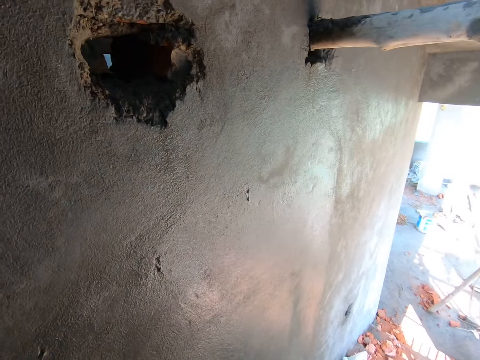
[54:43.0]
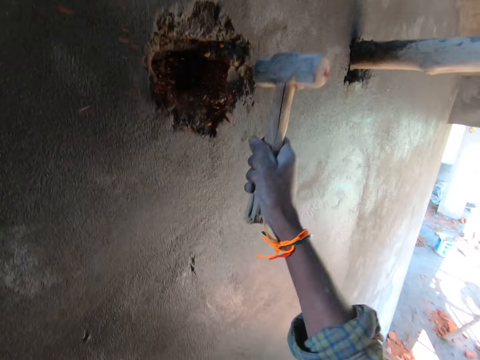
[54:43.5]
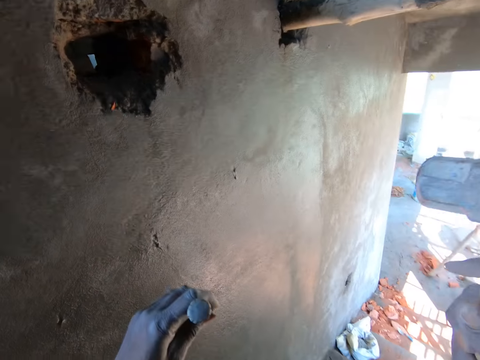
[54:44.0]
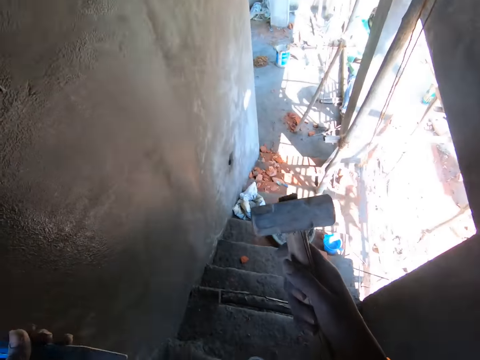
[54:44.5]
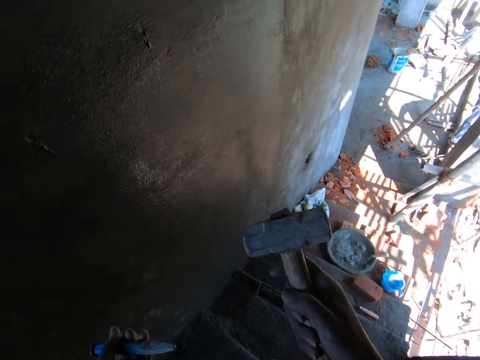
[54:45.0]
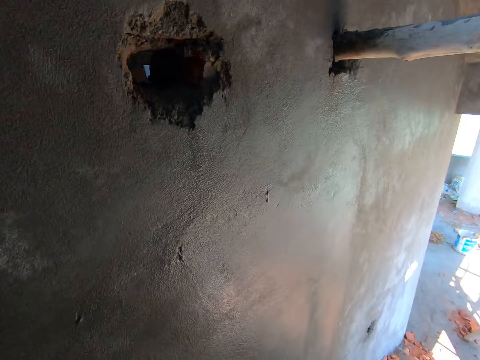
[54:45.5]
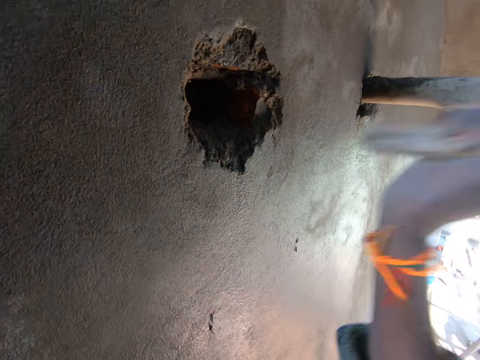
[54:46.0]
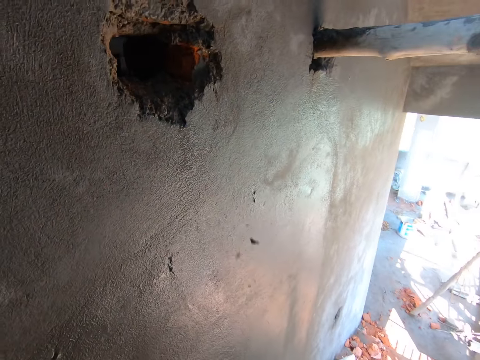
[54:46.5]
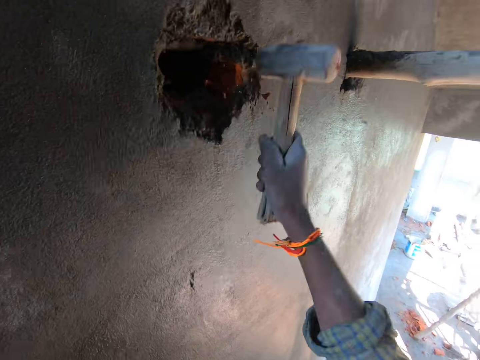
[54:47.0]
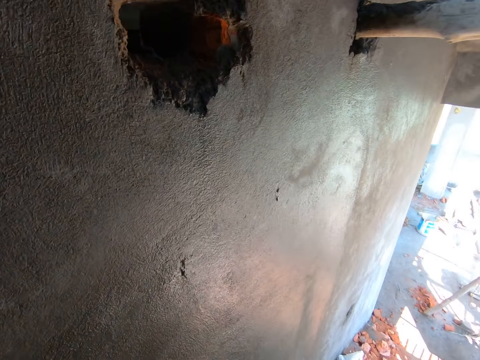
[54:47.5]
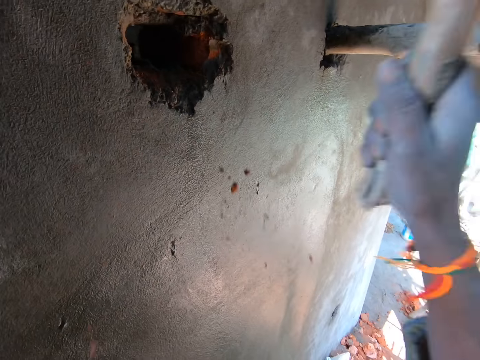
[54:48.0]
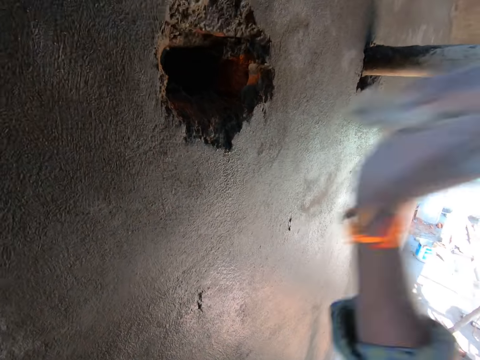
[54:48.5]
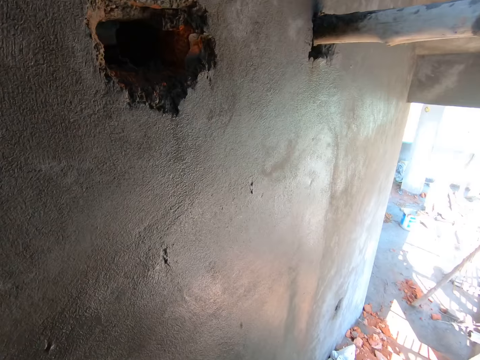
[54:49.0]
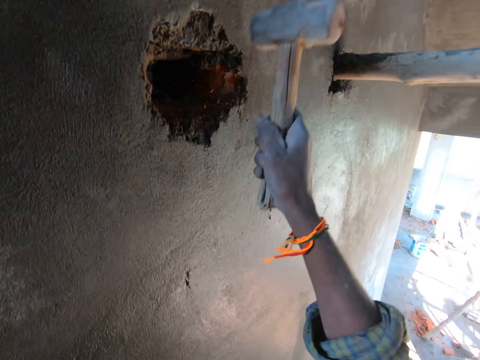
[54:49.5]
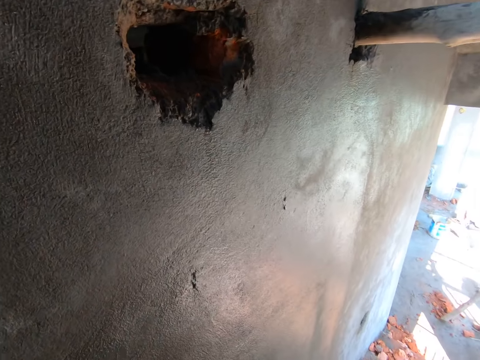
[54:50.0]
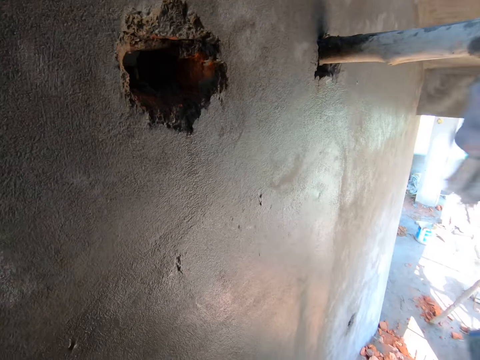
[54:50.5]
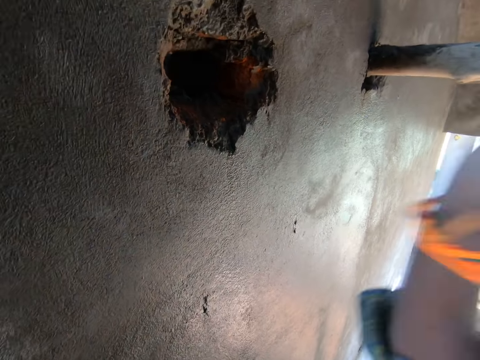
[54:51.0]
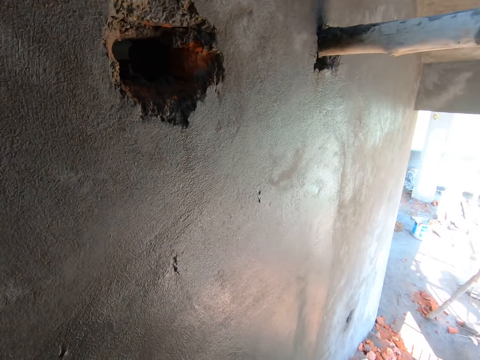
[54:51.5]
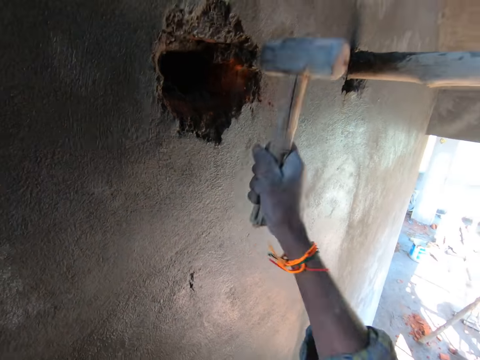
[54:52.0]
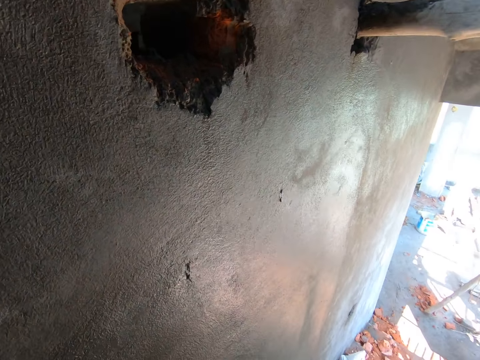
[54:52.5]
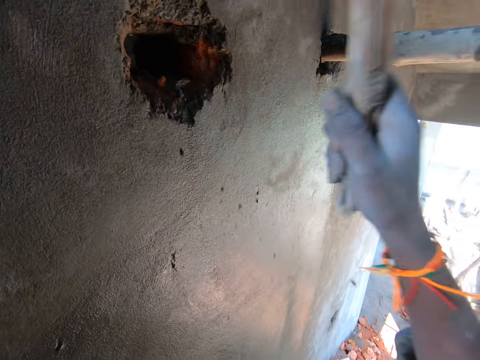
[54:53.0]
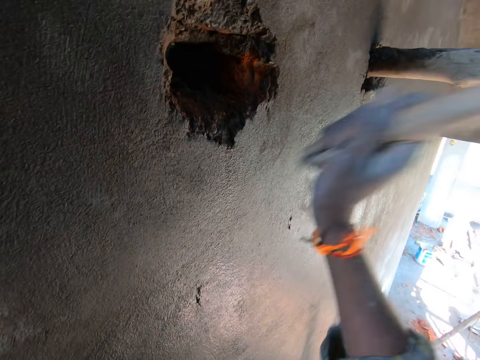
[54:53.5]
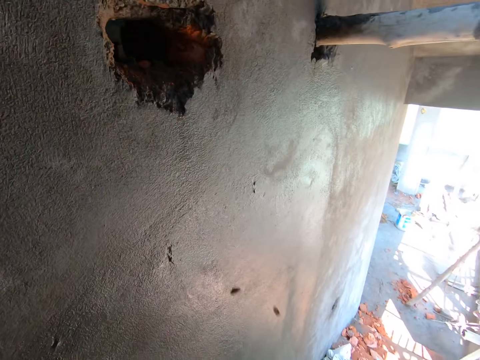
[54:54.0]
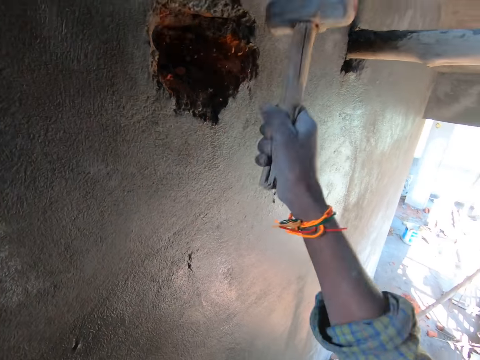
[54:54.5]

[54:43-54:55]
The camera wearer looks at the chisel and the hammer. They hit the wall with the hammer.

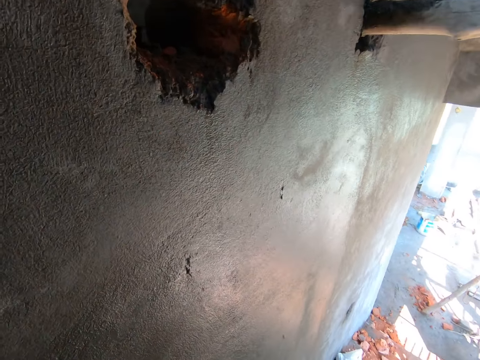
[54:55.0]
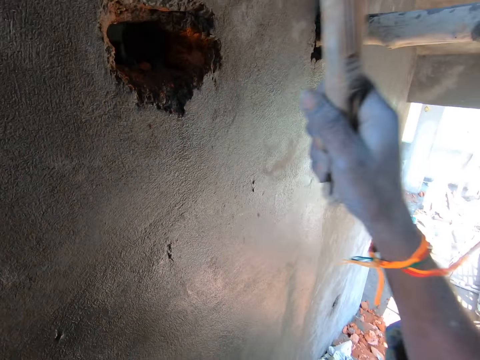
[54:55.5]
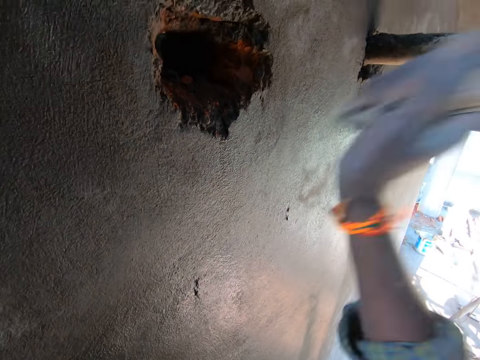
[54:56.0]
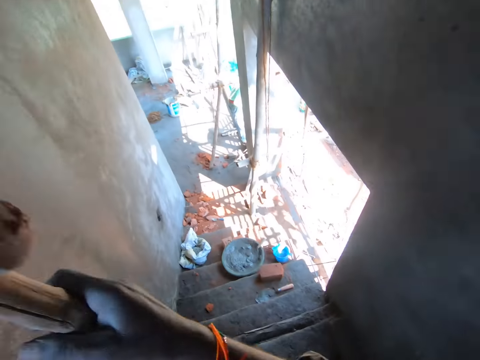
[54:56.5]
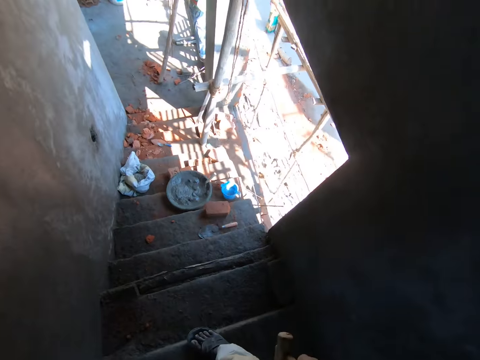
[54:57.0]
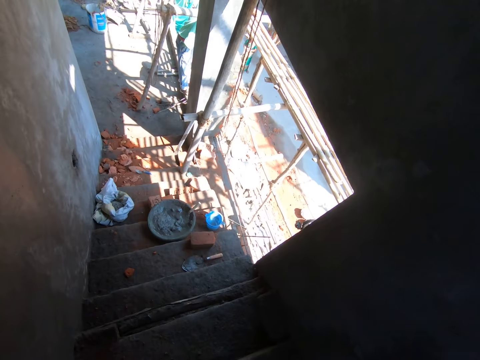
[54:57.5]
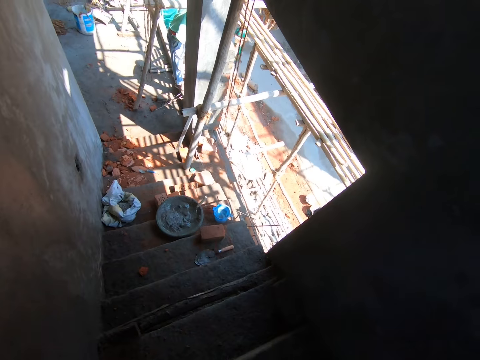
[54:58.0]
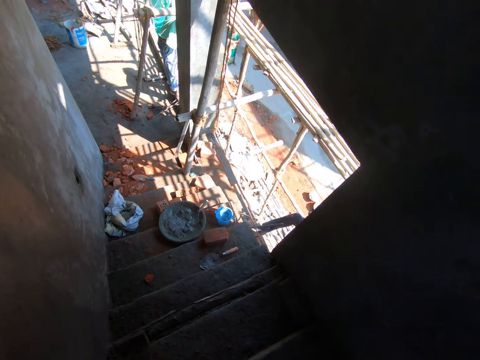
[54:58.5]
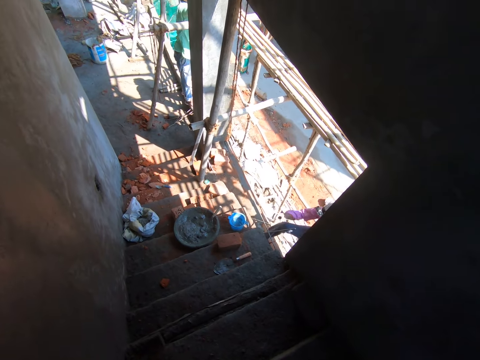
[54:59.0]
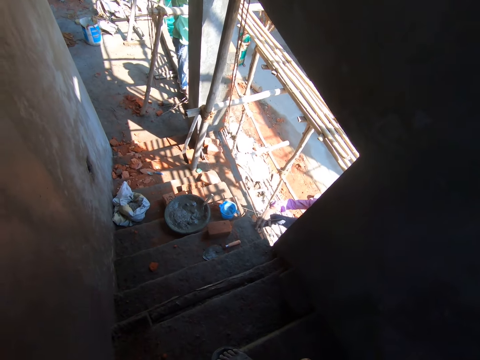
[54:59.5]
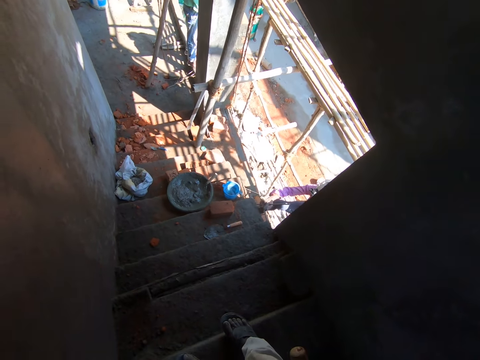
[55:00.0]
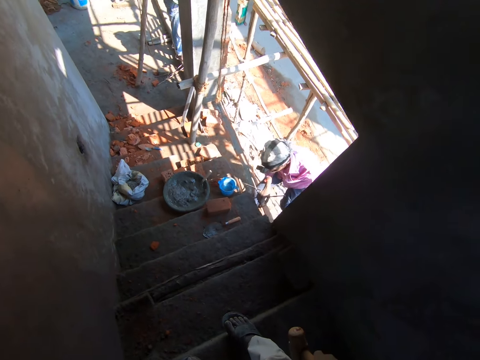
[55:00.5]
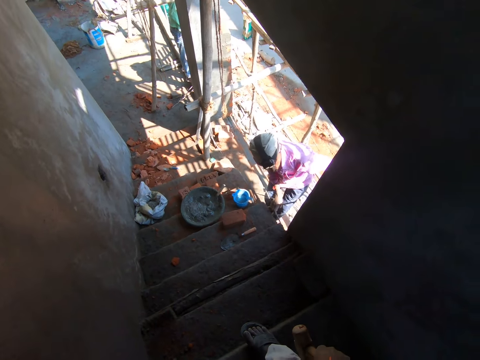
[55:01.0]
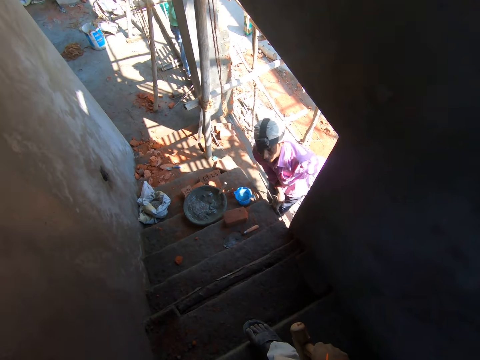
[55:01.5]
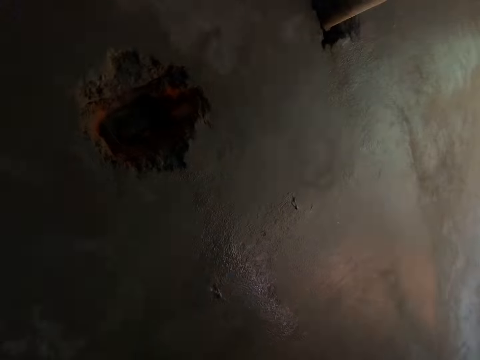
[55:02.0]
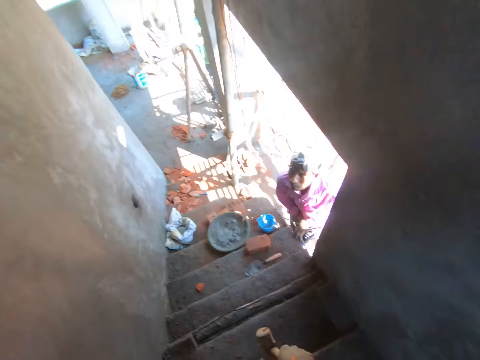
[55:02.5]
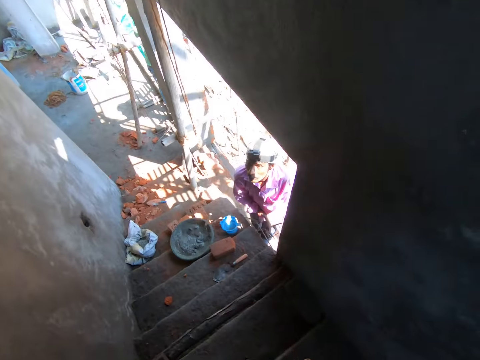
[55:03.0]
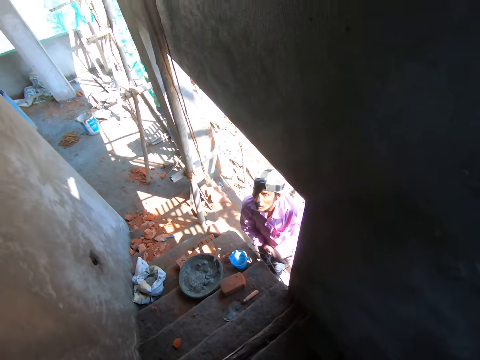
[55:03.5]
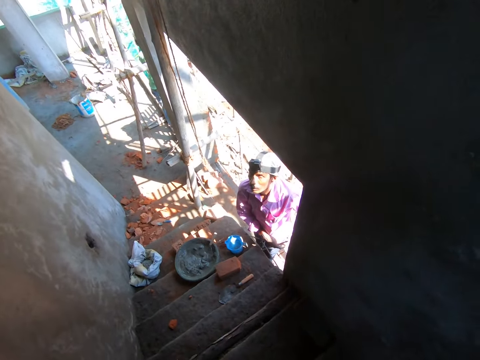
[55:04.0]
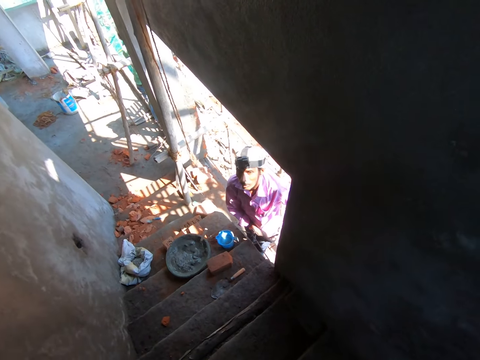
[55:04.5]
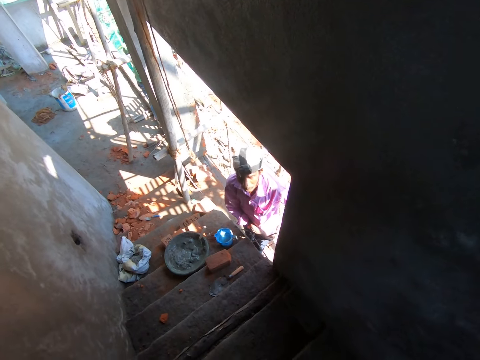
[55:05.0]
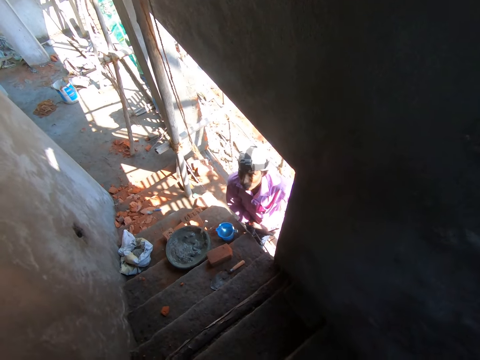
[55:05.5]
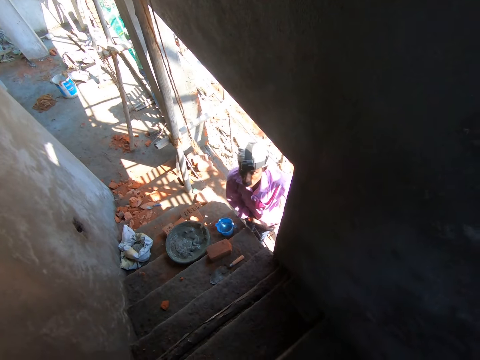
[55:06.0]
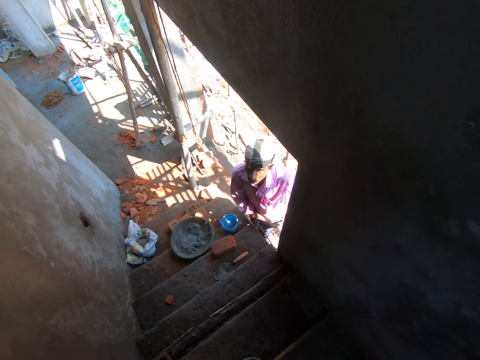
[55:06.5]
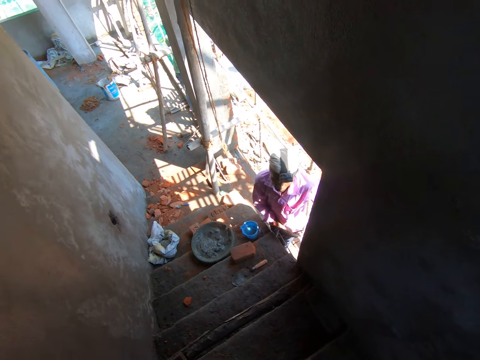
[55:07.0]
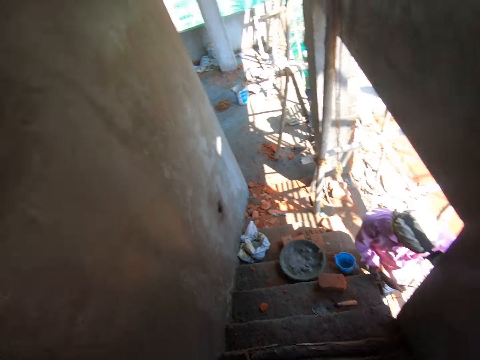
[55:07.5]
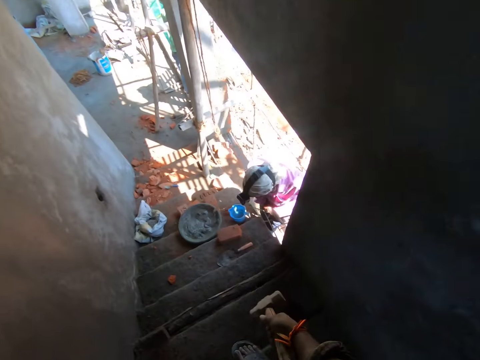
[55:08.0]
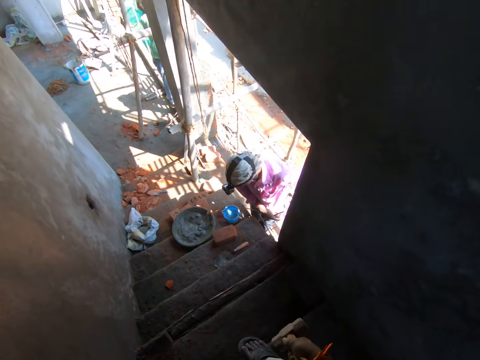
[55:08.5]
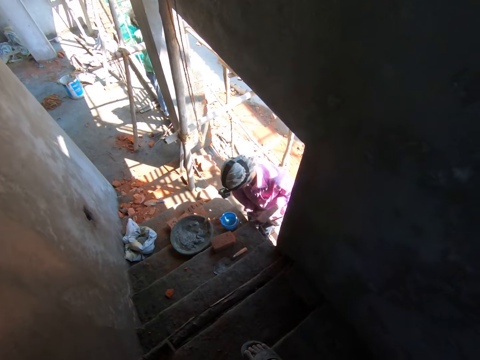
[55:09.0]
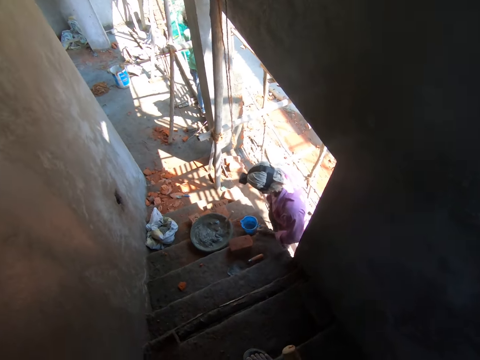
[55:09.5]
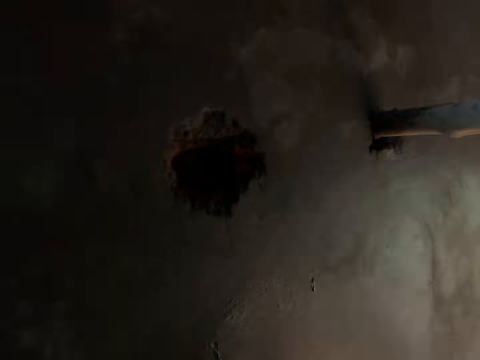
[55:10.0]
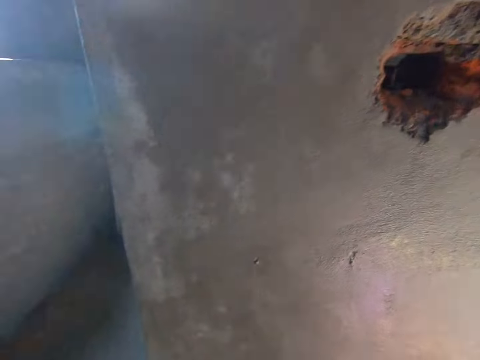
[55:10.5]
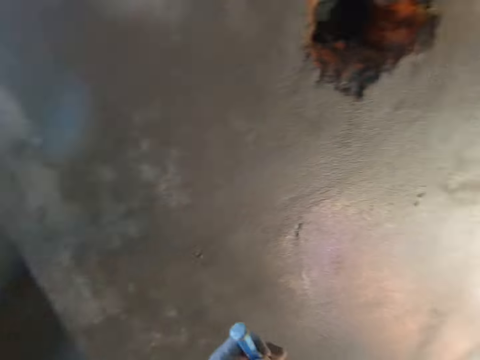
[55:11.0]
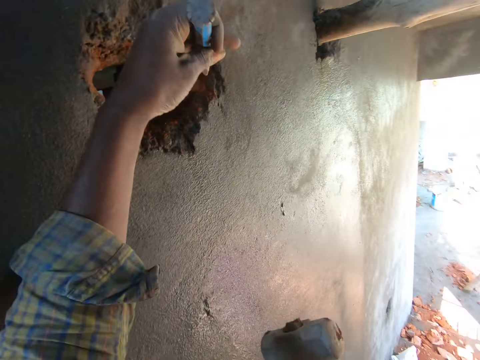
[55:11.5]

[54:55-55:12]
The camera wearer converses with a man. They look at the wall. They talk with the man. They look at the wall.
